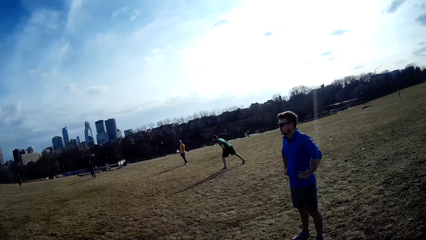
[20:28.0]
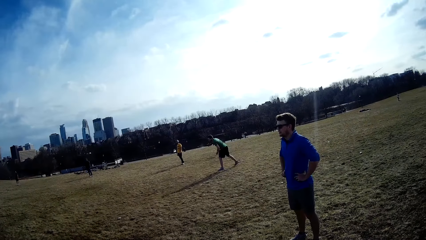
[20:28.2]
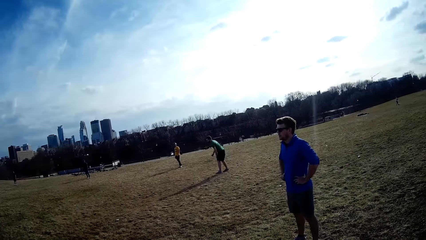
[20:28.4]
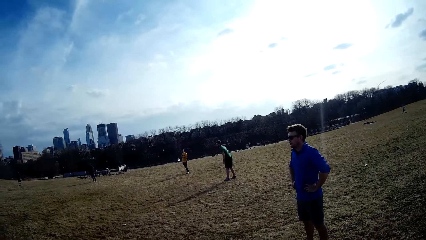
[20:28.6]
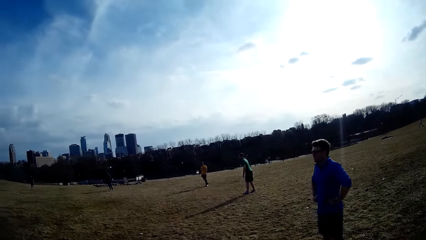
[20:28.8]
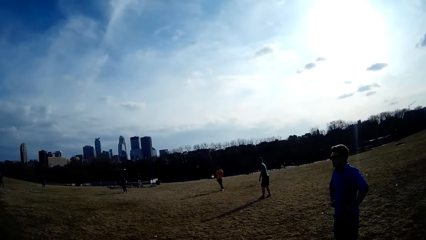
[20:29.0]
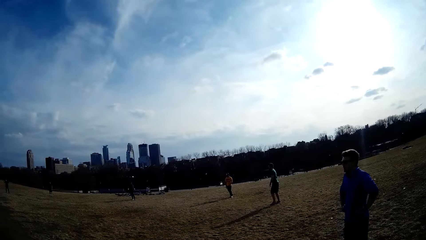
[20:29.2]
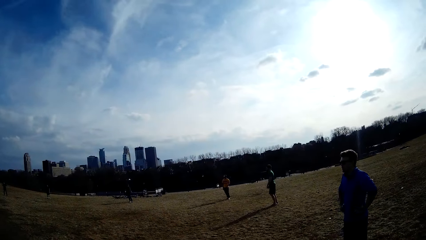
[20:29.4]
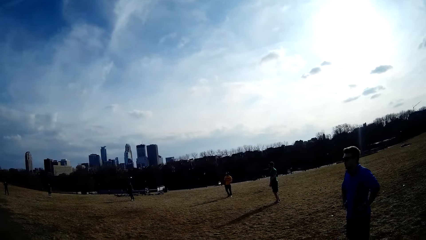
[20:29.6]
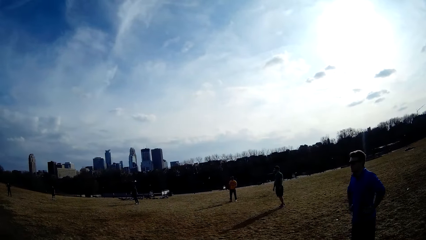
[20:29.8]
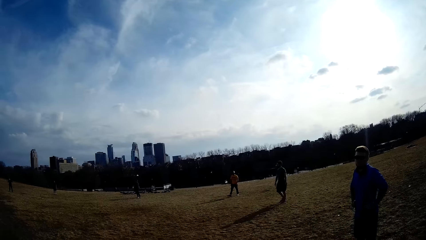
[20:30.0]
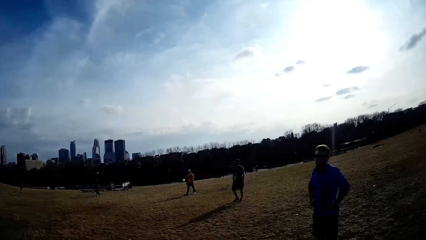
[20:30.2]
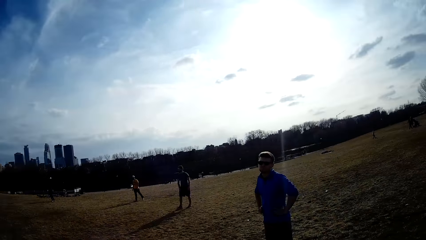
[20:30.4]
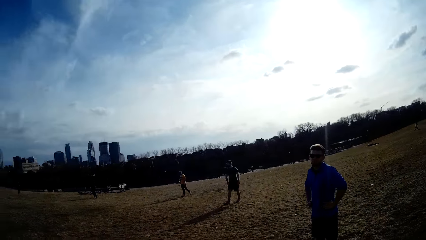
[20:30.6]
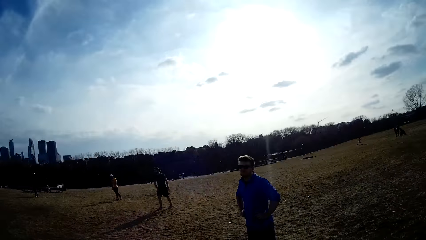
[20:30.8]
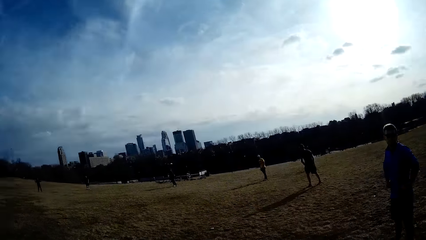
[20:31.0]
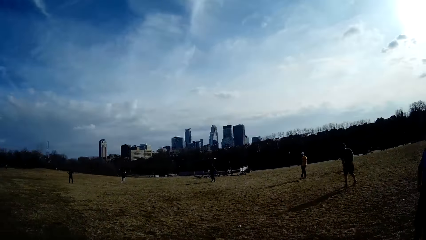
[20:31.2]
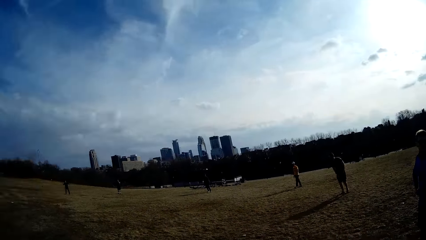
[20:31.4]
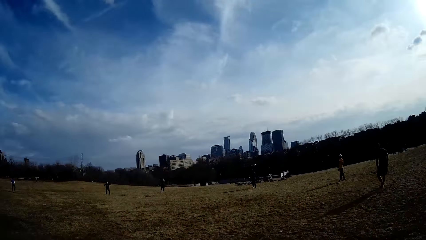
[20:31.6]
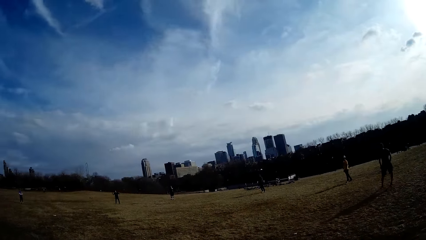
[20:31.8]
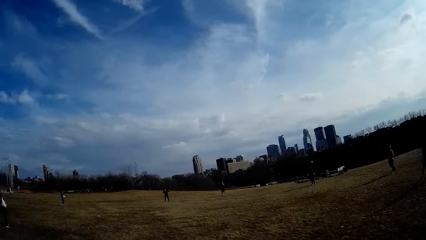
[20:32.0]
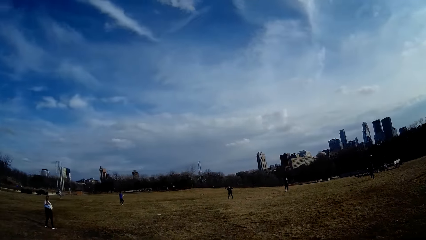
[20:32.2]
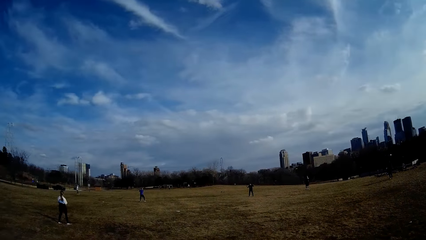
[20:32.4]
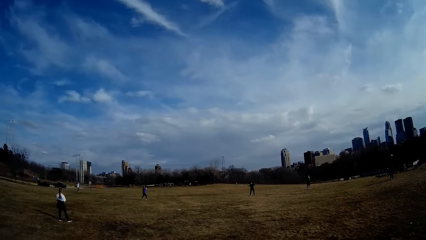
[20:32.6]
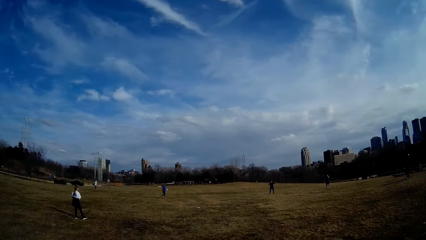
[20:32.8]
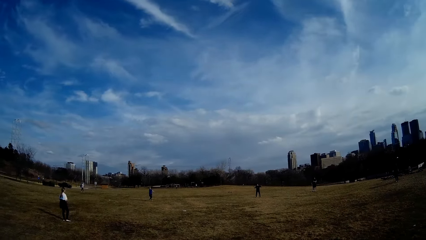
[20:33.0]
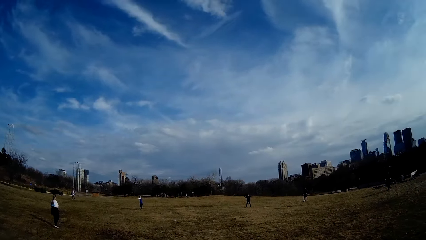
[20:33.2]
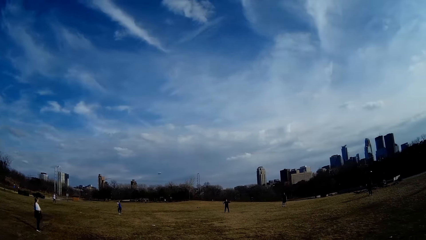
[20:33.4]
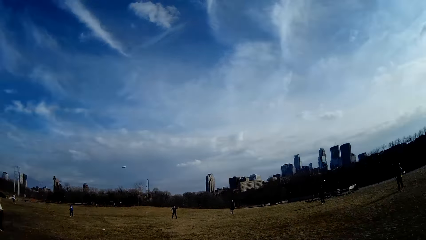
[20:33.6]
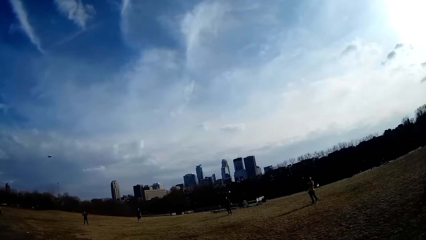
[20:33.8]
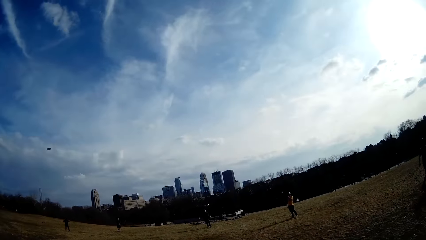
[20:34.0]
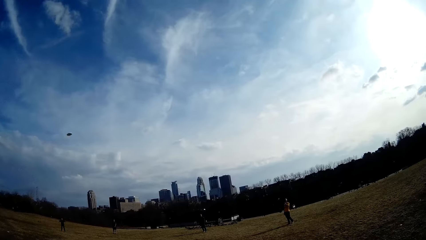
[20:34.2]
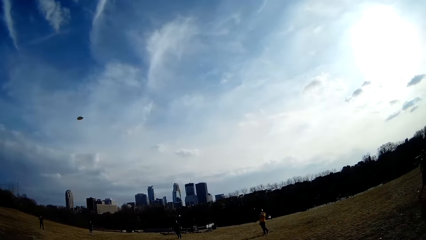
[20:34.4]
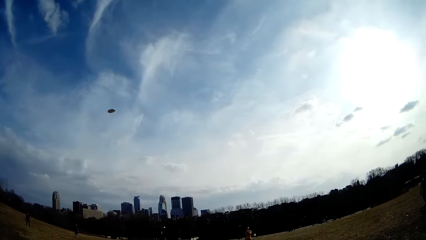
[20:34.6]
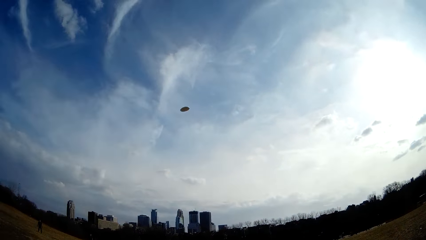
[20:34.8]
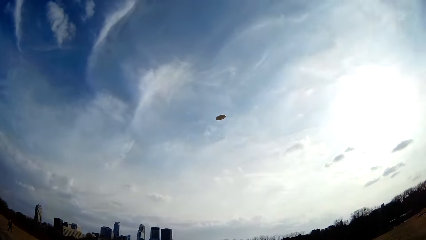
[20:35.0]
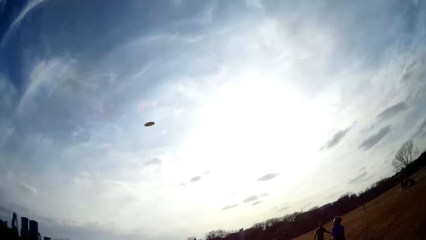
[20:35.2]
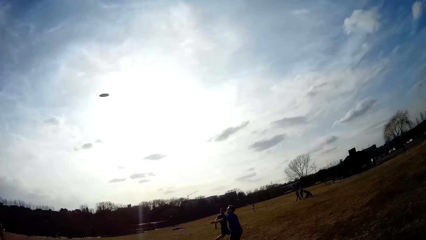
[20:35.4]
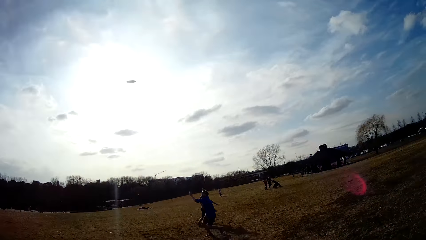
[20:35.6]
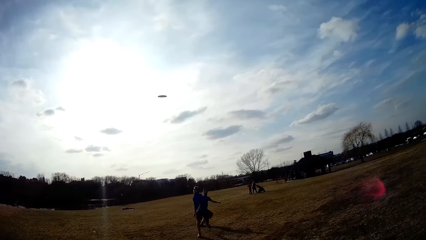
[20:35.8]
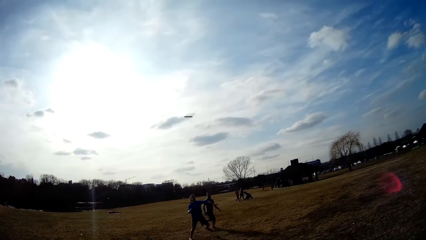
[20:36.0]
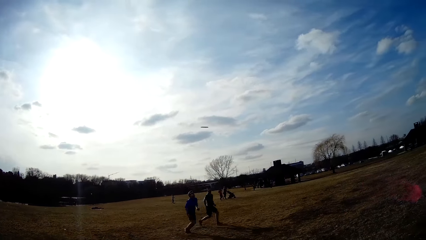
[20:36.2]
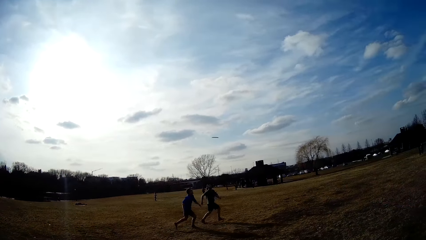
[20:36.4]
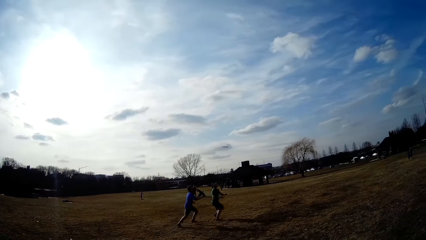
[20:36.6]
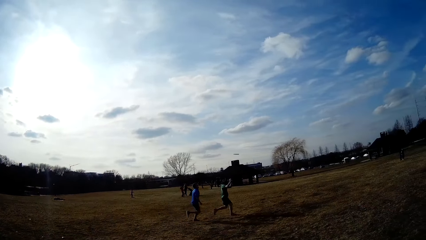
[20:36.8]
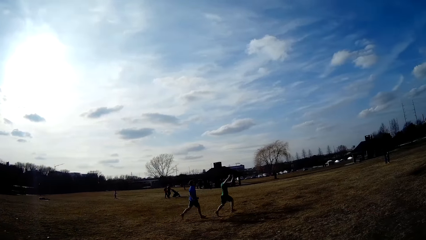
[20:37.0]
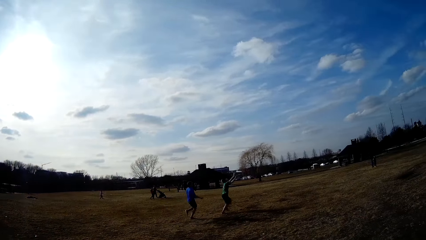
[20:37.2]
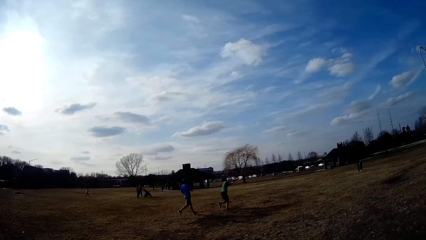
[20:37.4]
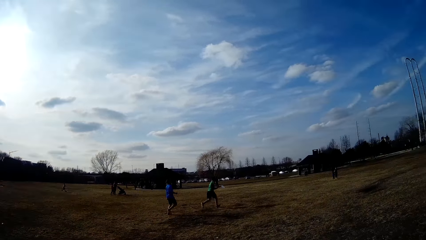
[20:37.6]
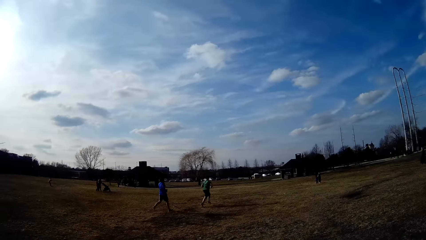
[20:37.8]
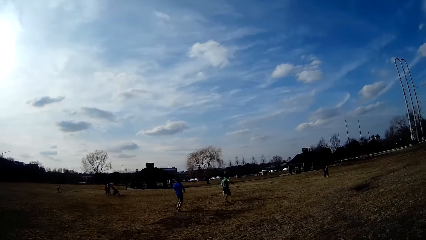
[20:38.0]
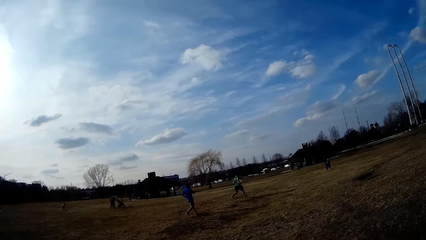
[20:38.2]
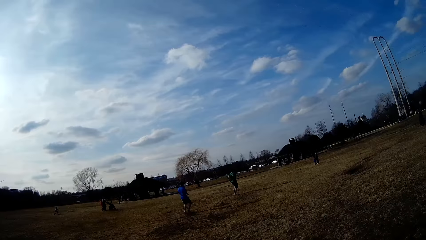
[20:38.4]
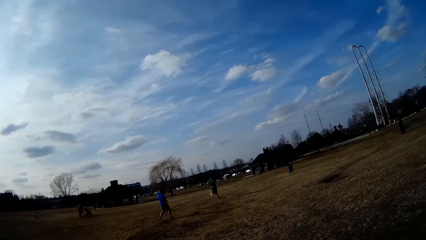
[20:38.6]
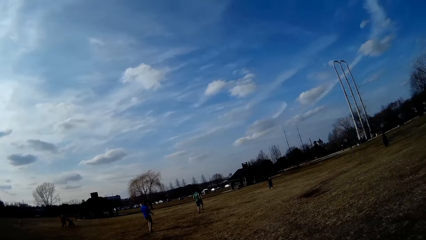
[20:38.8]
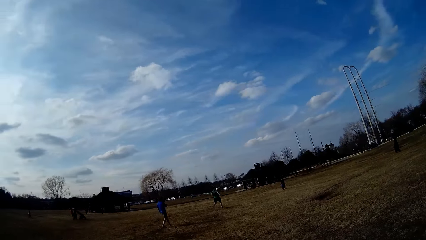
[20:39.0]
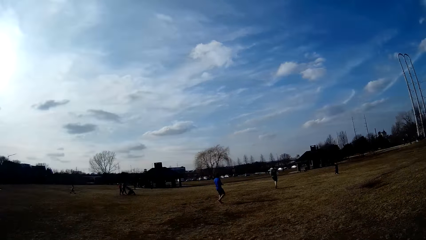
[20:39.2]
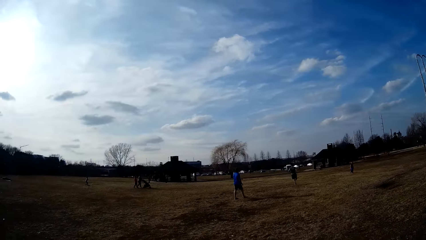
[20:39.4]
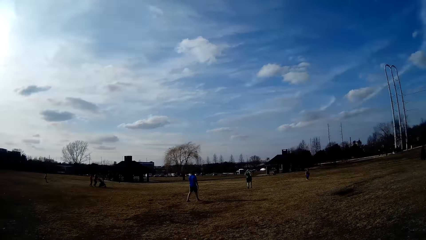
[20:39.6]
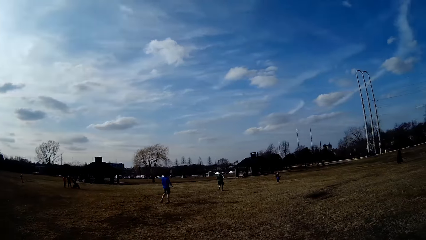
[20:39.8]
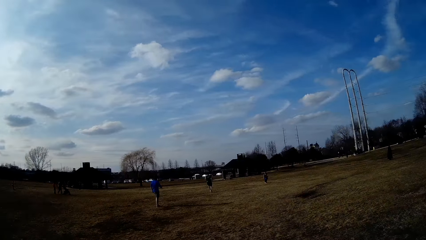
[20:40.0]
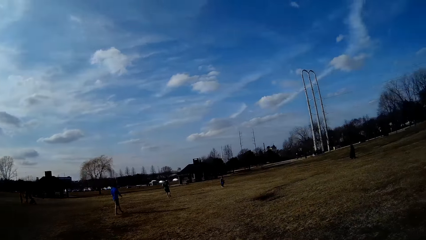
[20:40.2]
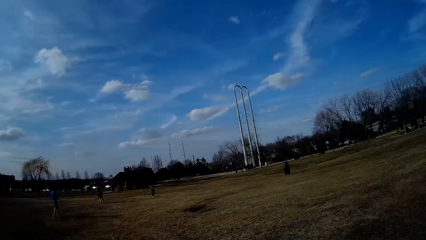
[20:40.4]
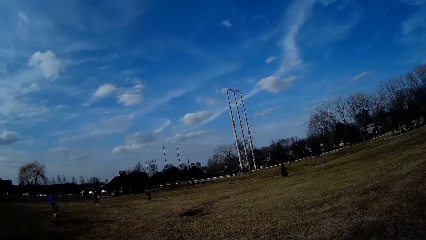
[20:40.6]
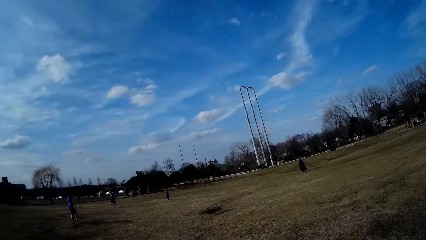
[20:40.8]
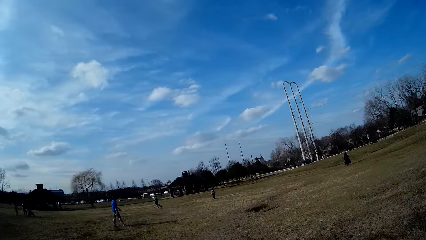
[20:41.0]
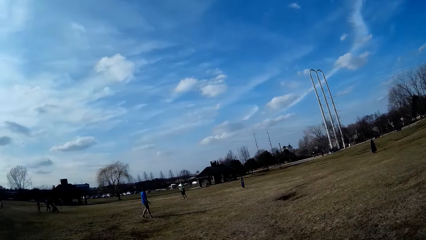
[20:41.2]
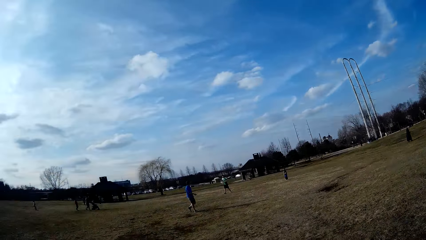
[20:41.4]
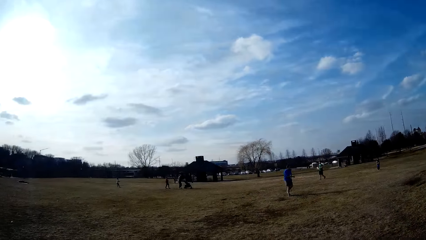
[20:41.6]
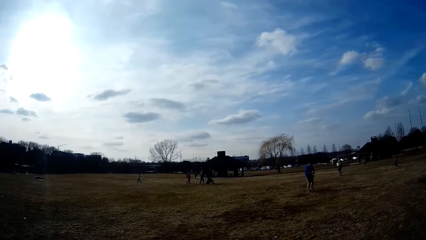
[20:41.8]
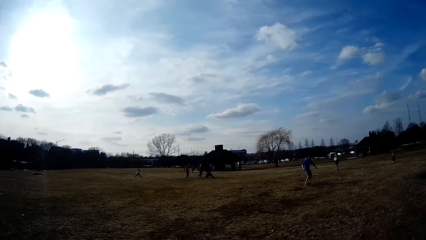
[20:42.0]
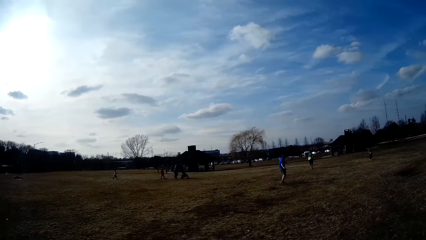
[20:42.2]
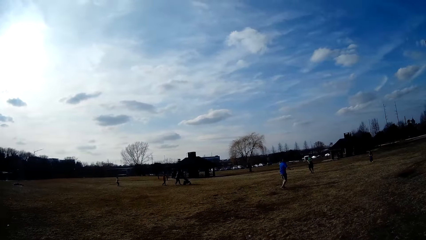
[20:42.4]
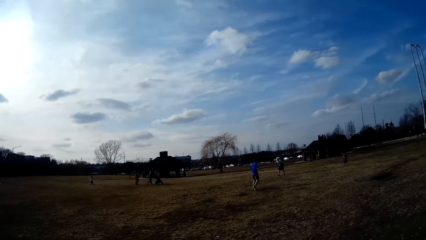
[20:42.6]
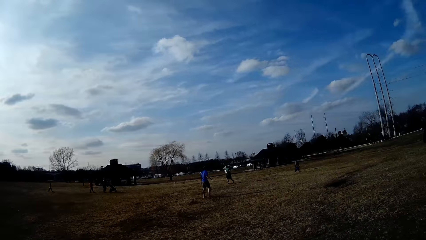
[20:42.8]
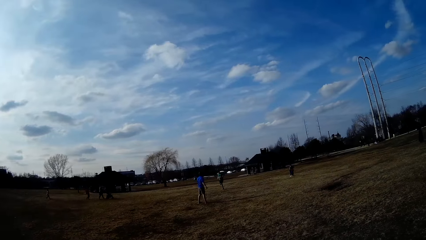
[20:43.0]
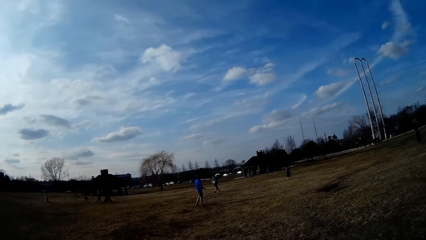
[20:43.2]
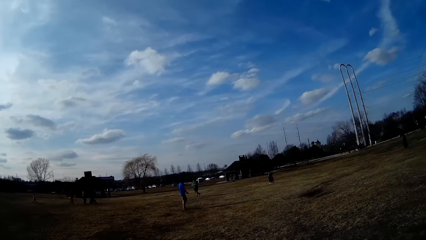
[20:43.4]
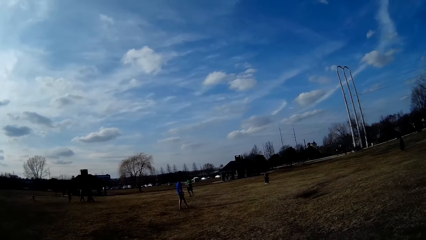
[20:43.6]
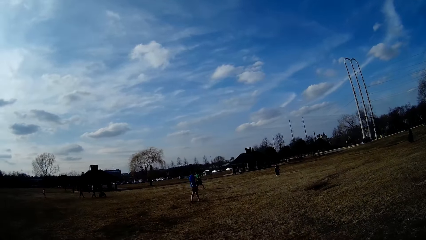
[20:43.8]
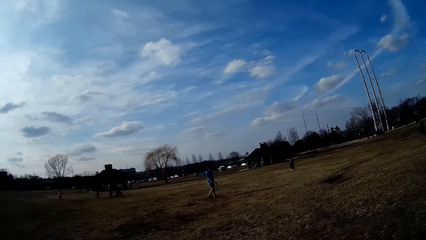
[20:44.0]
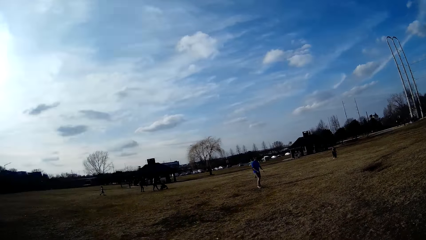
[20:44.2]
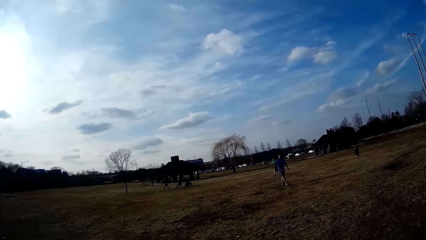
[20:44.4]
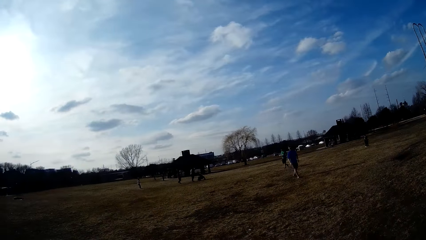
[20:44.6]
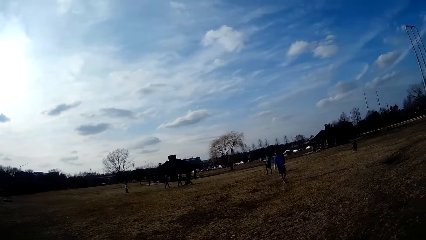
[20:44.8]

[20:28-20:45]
A man throws the white slate in the air. Another man makes for the white slate in the air. A third man makes for the white slate in the air. A boy rides a scooter. A woman pushes a trolley. The second man catches the white slate in the air.
